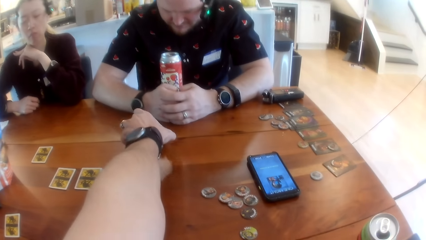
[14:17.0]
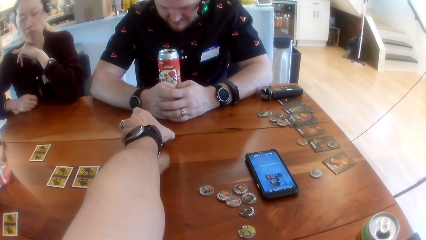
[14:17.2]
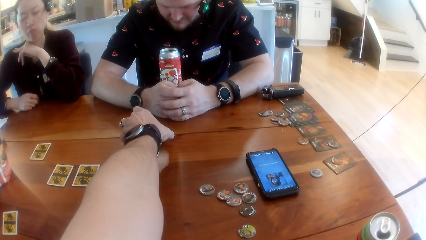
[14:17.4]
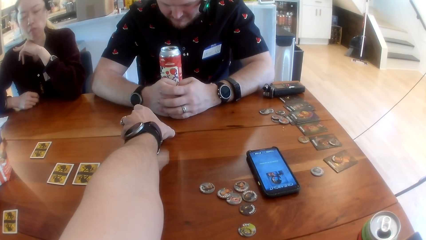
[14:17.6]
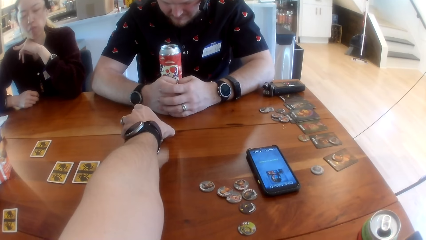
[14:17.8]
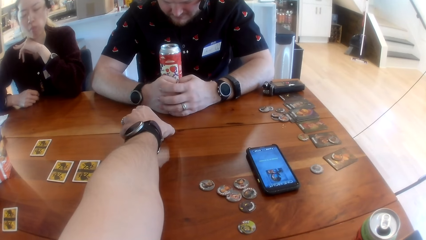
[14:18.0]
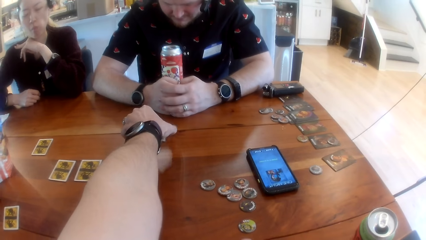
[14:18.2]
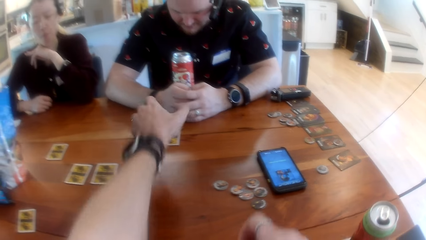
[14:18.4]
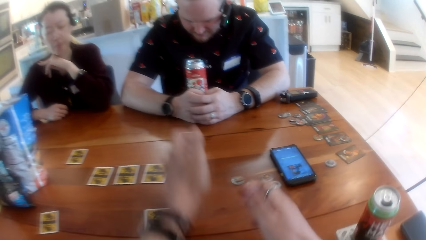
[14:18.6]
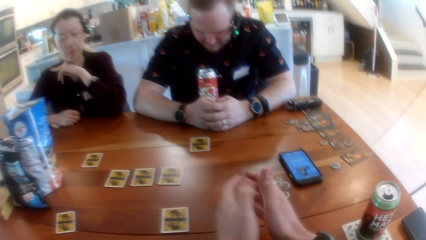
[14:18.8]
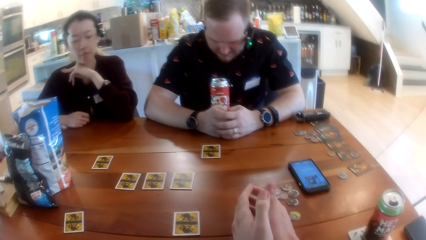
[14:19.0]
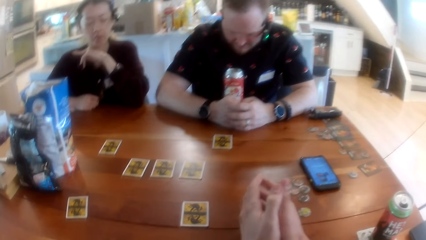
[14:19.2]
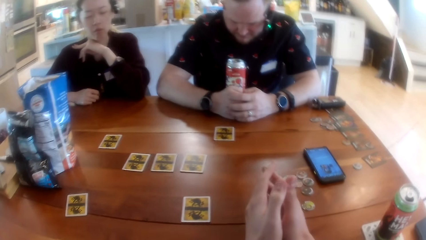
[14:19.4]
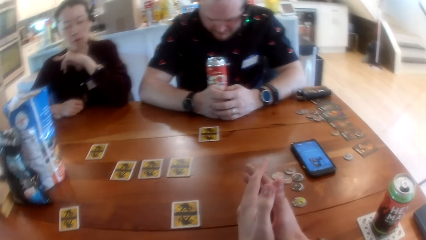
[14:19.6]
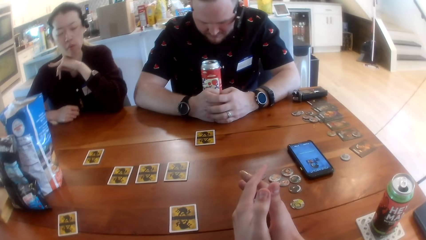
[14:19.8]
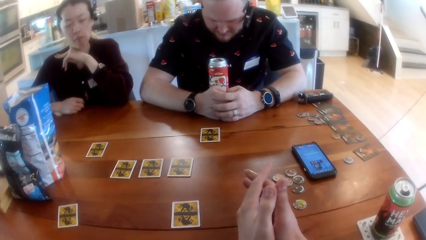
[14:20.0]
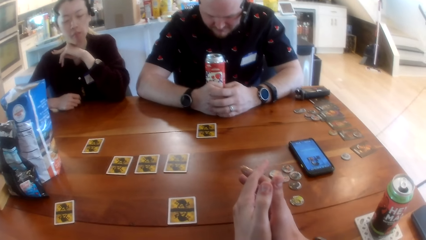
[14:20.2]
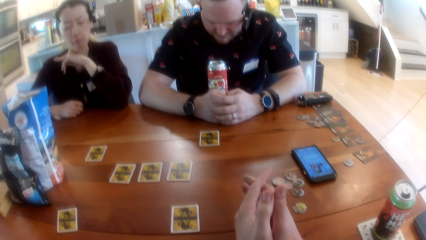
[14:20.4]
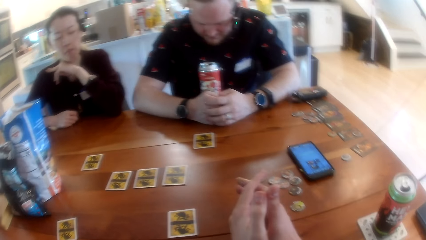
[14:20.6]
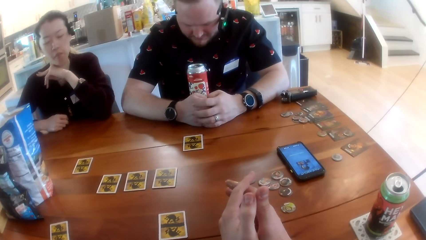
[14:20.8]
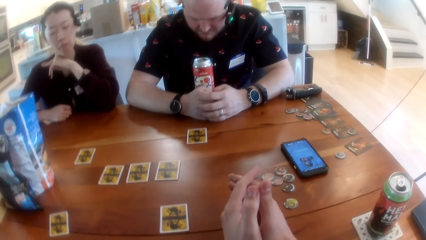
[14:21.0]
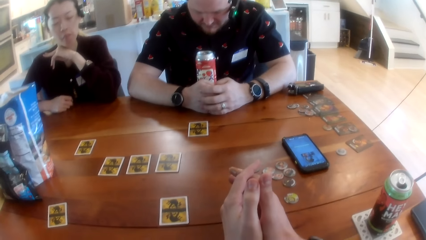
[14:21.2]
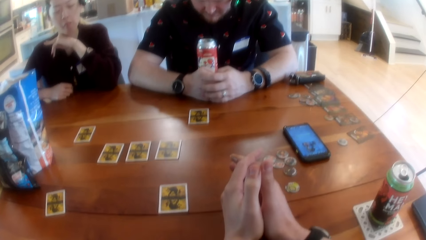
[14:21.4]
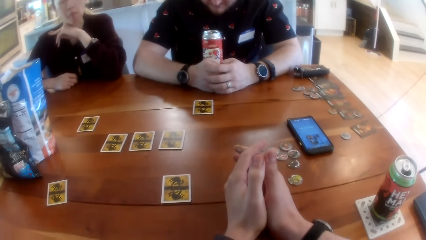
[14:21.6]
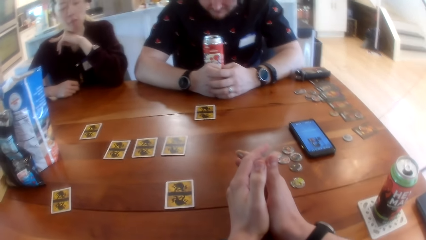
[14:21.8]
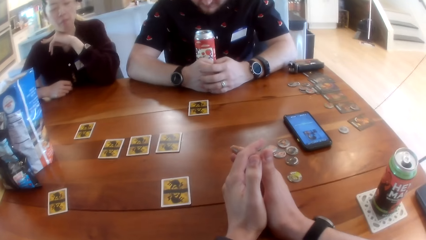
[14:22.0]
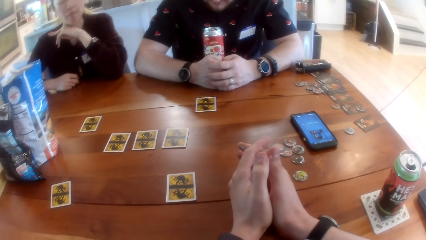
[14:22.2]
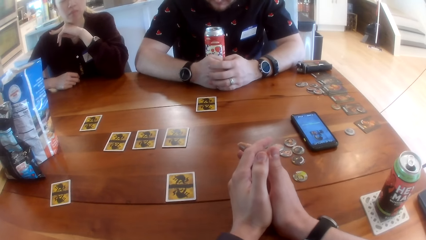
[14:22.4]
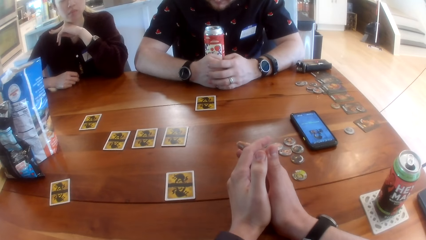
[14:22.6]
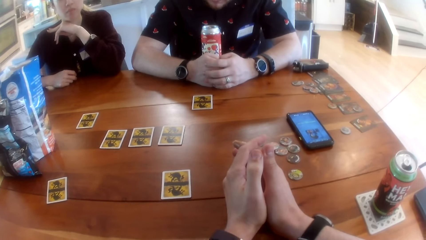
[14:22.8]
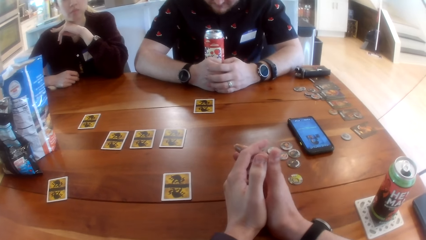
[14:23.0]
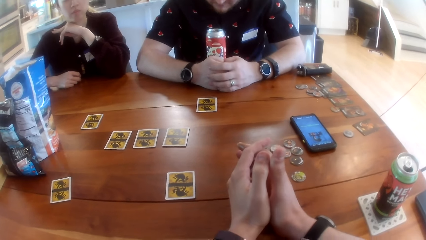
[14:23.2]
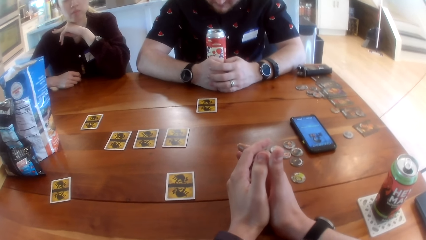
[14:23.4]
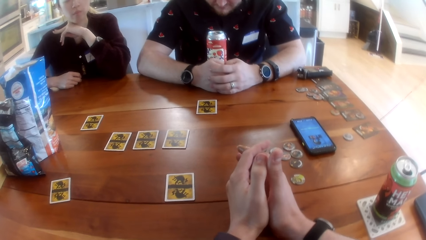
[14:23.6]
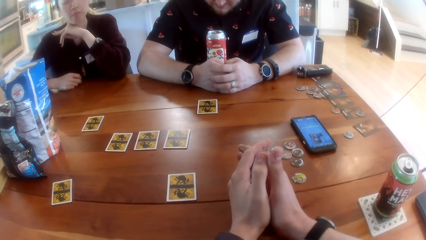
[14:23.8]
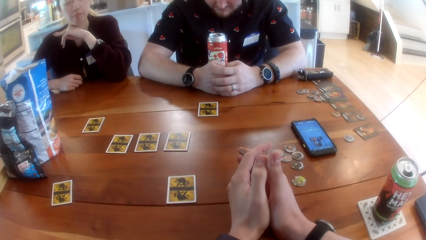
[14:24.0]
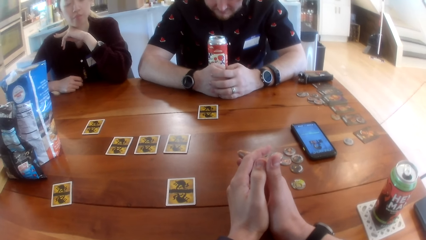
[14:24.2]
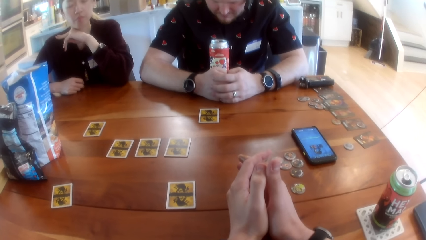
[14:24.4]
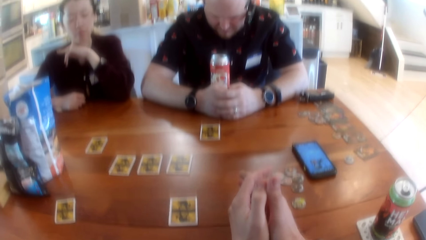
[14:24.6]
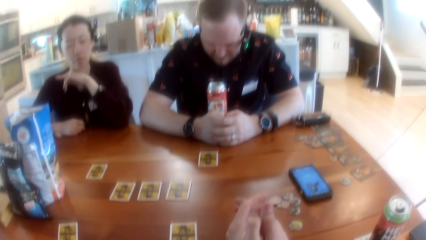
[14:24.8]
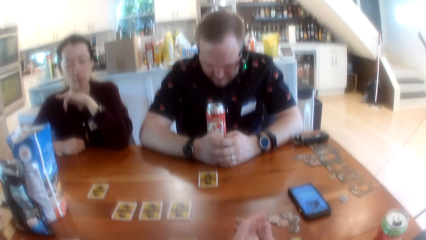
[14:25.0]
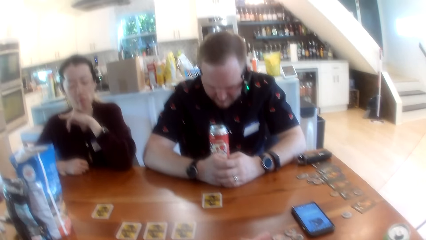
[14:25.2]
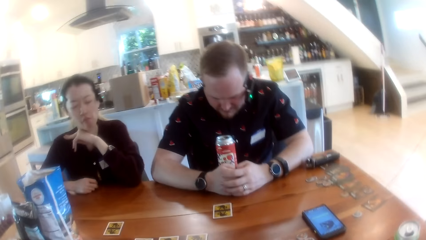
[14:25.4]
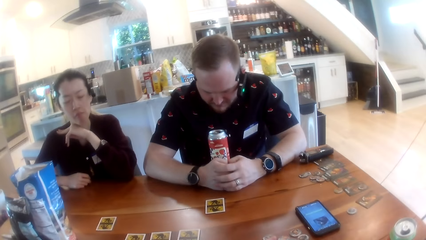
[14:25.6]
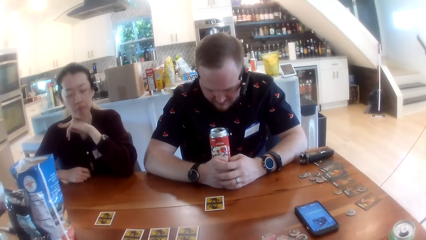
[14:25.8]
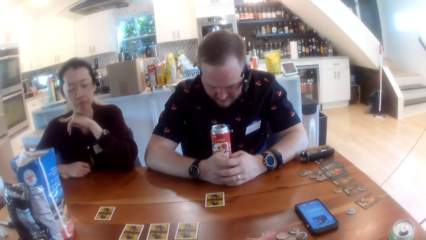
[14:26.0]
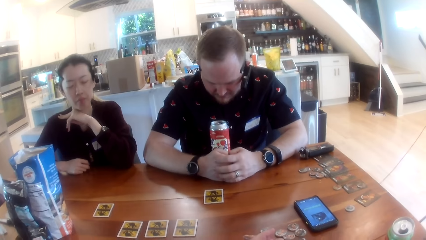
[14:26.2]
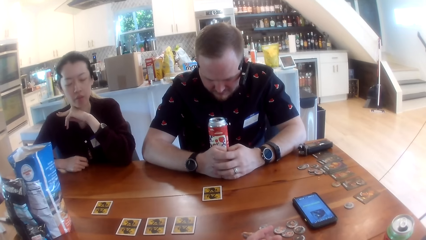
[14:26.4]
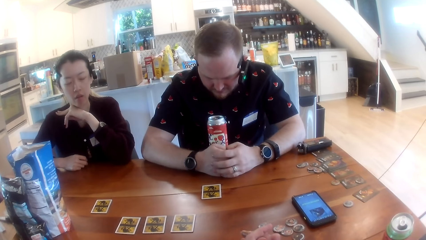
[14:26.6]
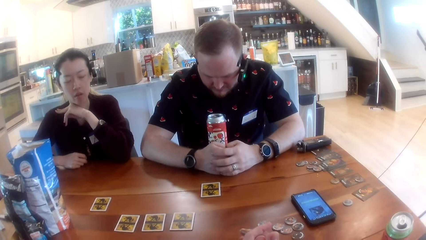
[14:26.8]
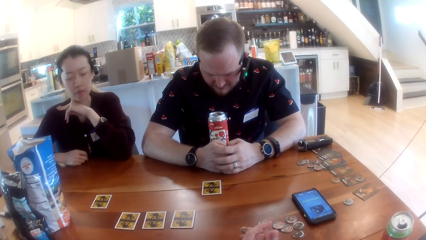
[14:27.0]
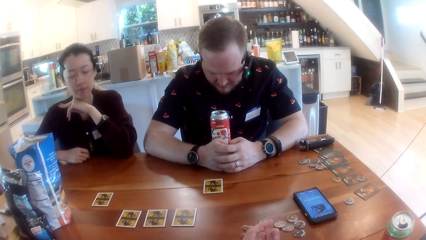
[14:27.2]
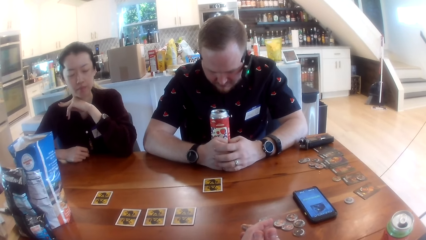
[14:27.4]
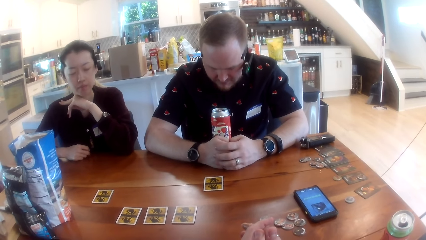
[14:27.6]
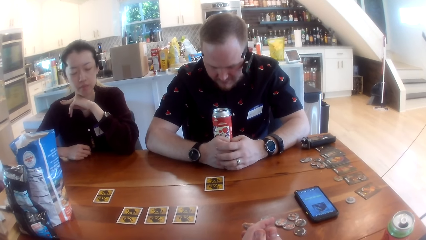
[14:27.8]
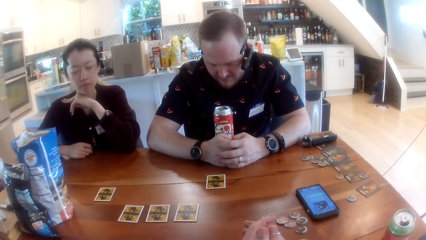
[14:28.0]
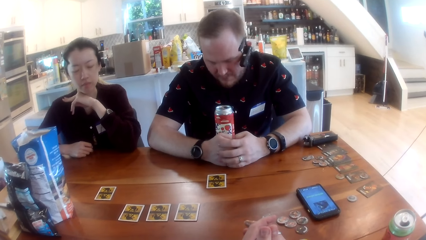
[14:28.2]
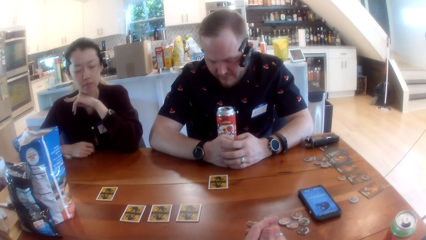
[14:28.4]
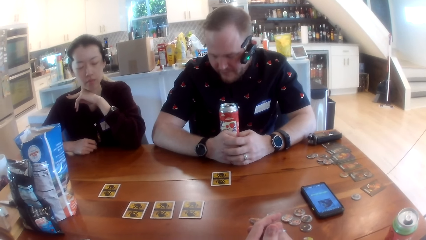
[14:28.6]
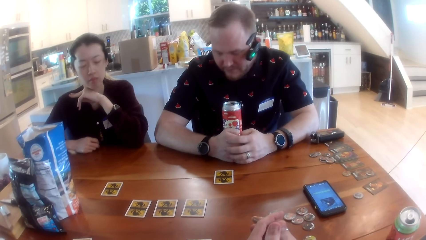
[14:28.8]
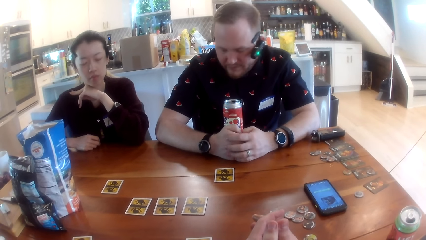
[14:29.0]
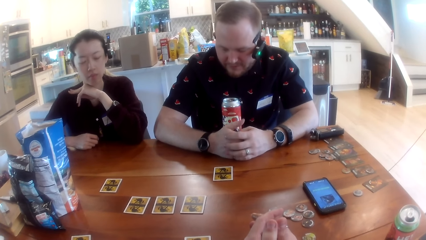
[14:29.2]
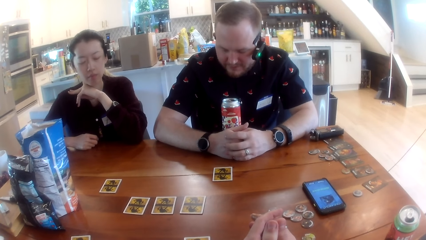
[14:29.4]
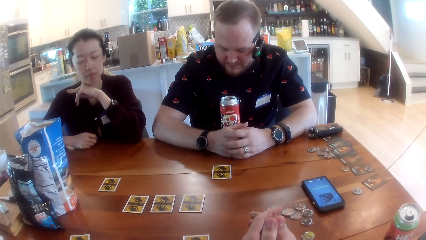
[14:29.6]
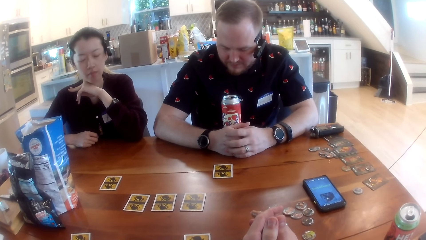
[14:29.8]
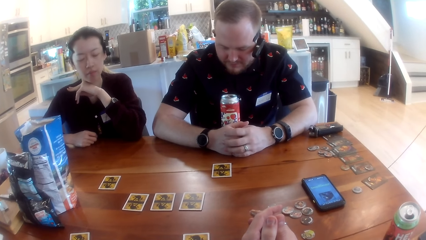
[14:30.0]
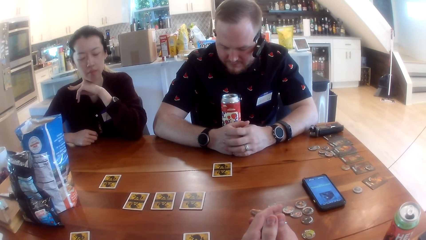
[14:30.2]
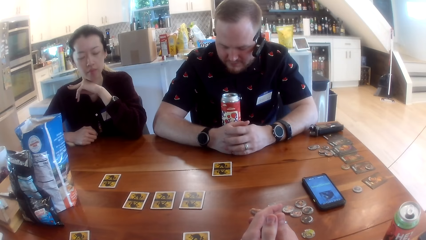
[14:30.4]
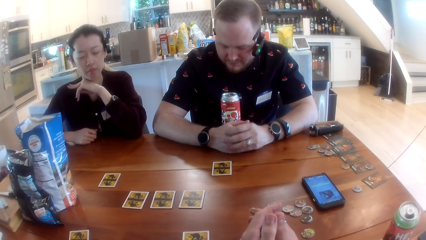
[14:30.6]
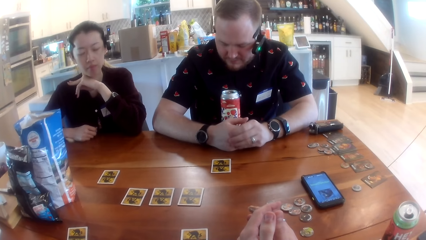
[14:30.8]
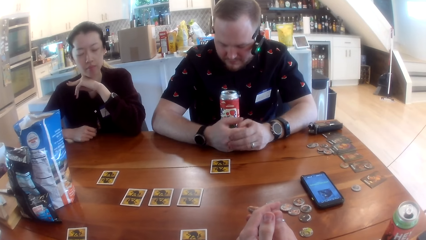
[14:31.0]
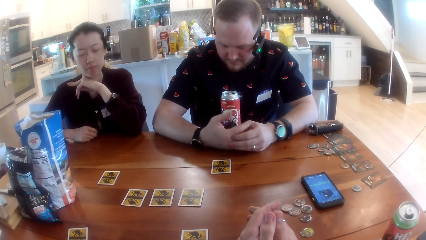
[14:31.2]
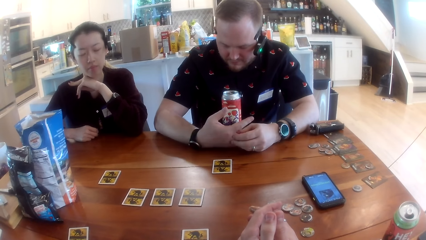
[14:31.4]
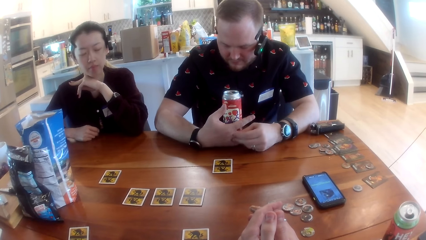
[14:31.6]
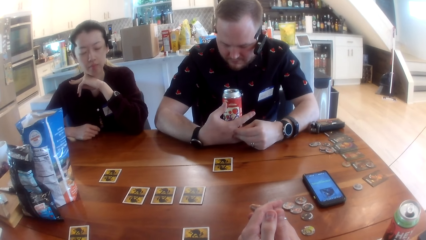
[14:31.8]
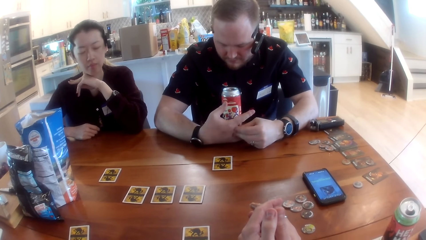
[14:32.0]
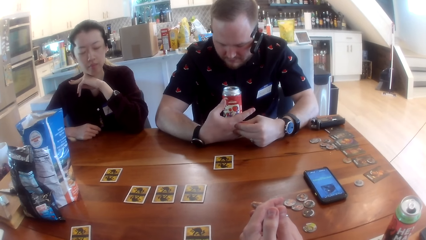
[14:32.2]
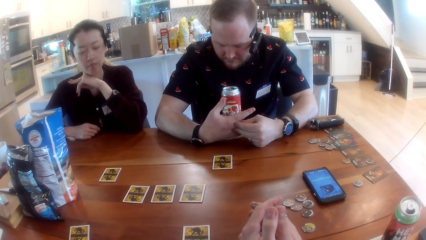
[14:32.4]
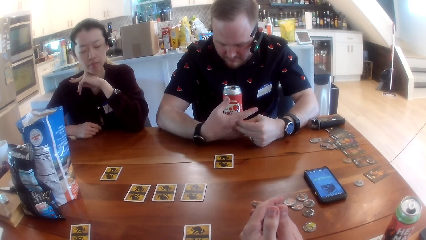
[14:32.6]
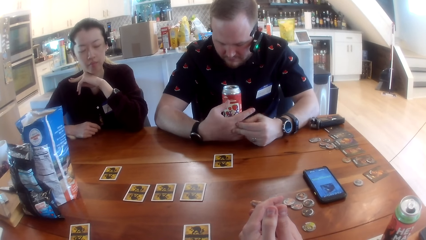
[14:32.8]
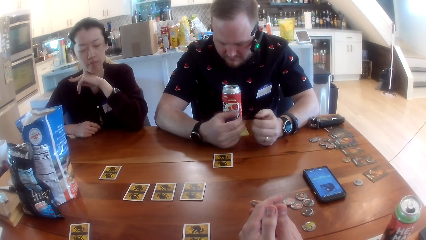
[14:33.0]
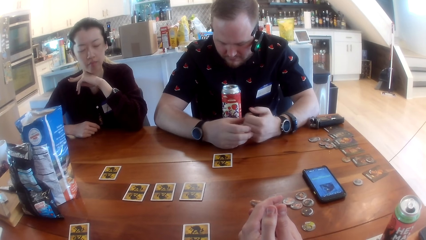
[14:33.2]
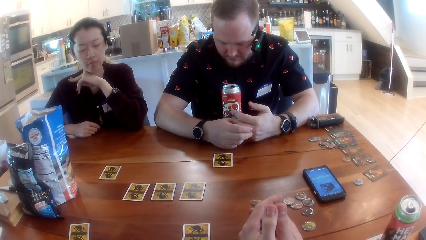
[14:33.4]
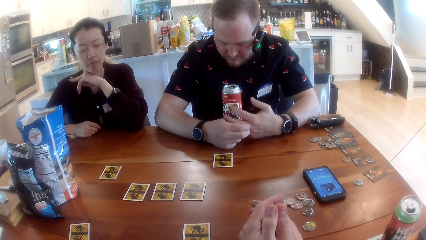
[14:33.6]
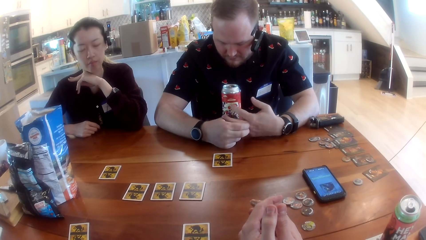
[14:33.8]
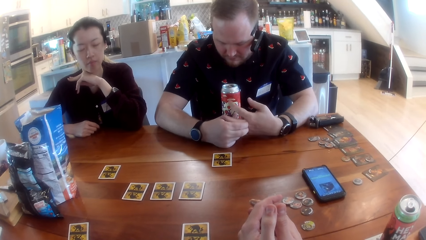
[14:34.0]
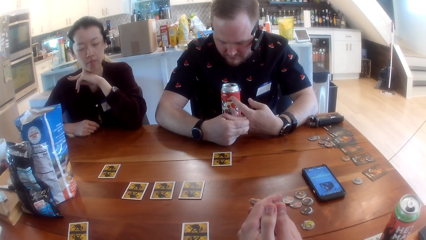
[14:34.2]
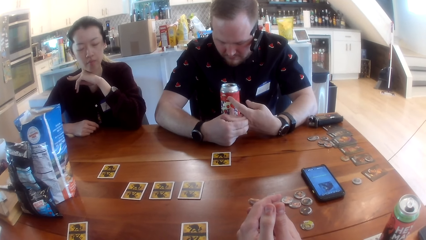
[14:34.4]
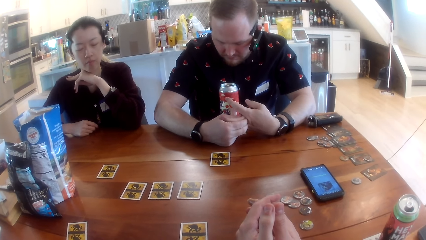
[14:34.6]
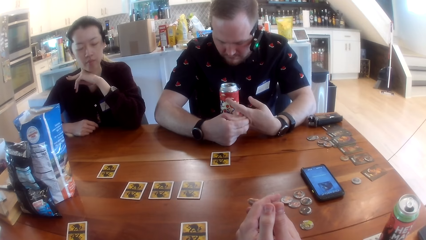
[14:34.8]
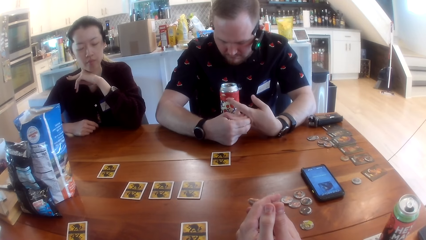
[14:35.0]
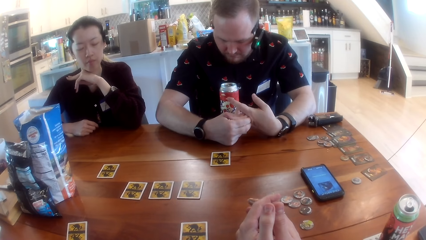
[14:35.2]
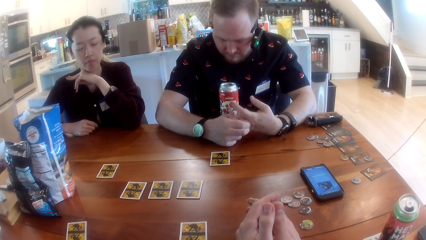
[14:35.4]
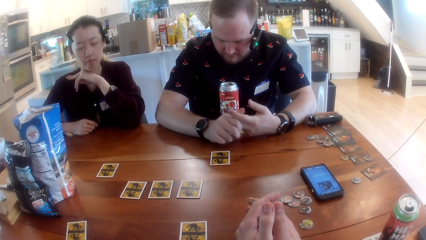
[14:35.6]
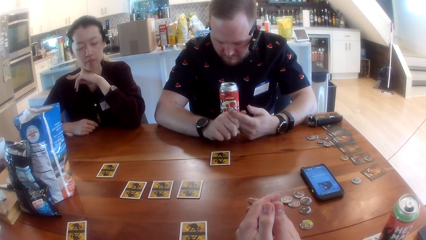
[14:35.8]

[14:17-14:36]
The camera wearer puts the card on the table. They look around. A person converses with the camera wearer. The person straightens a finger.
